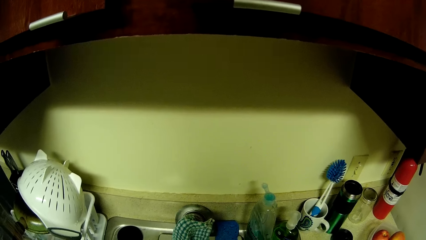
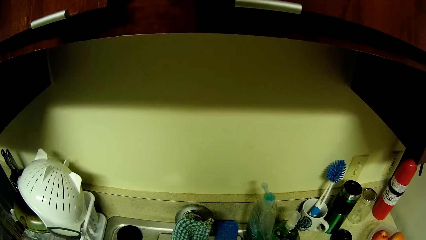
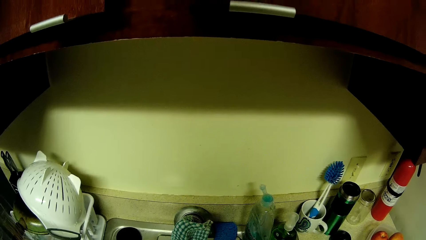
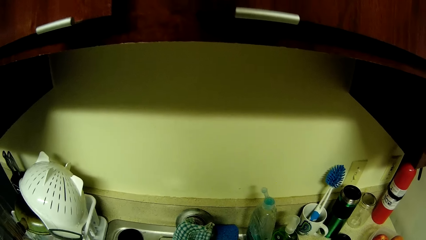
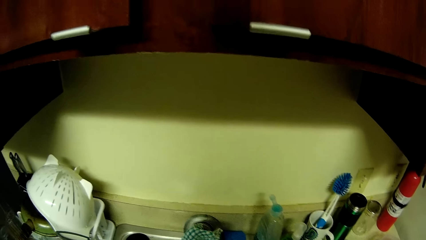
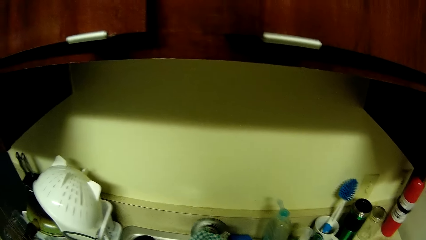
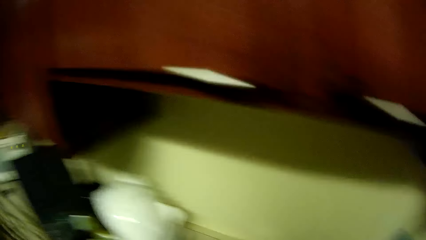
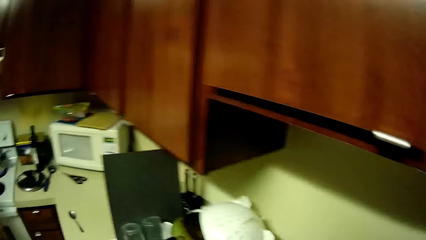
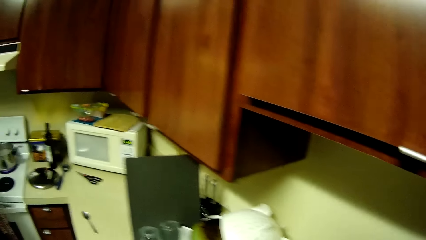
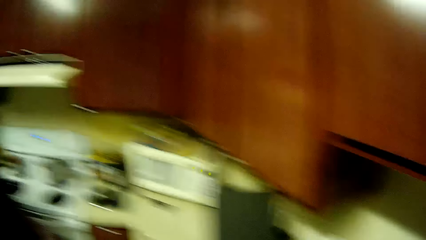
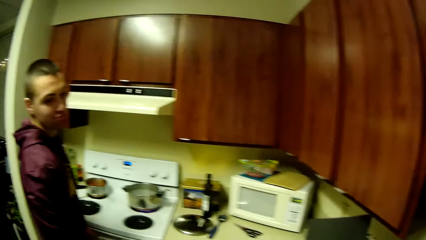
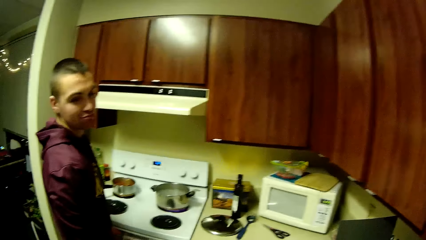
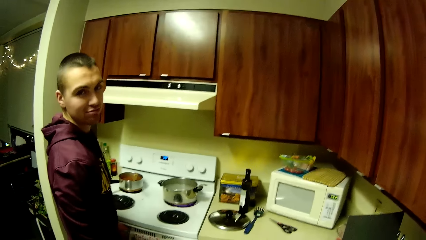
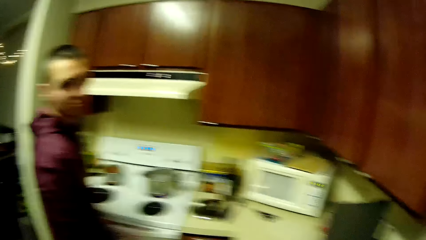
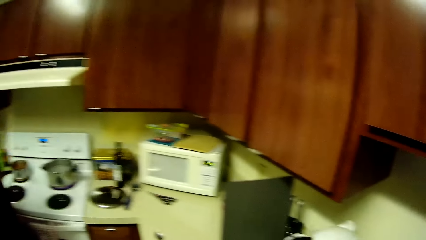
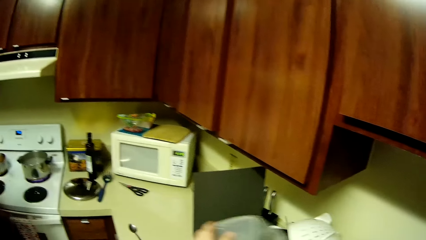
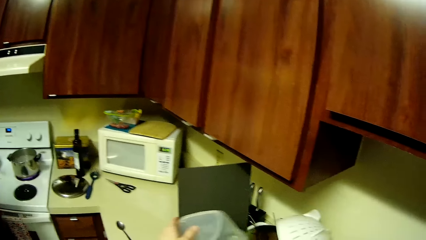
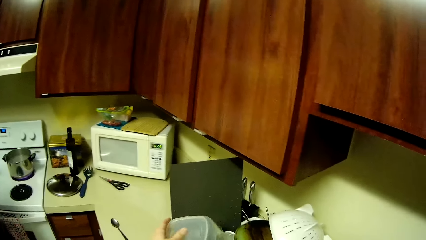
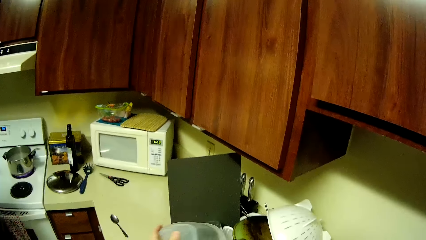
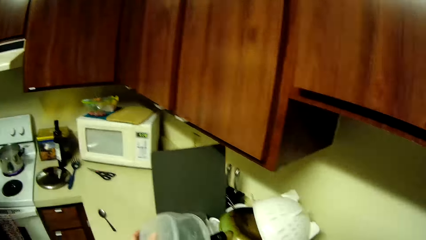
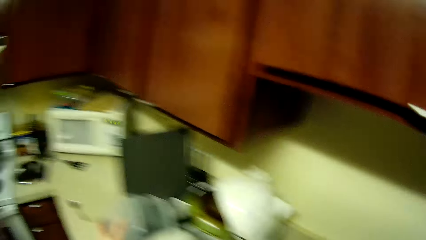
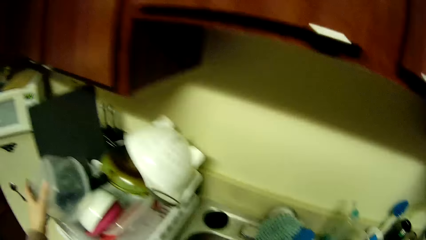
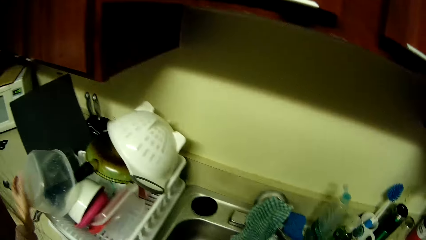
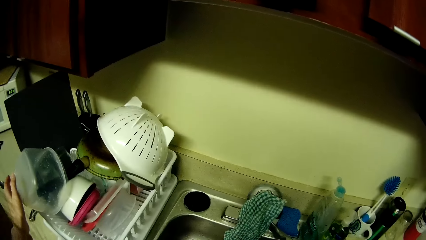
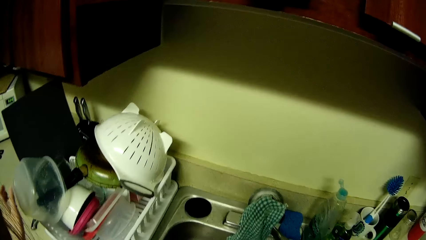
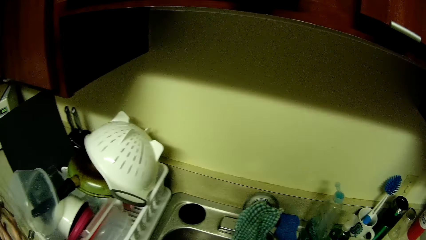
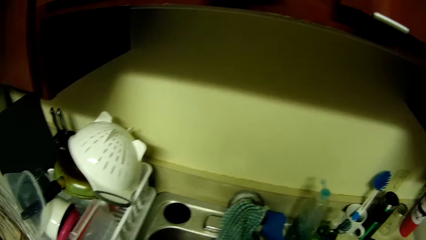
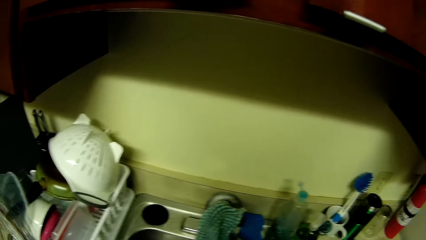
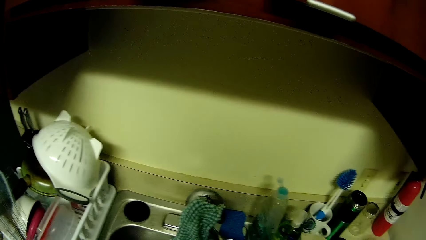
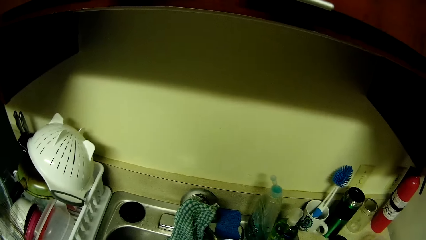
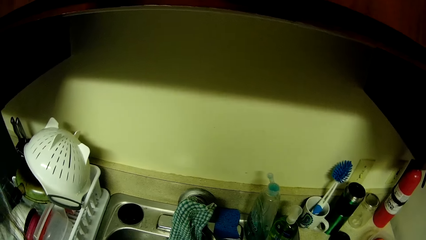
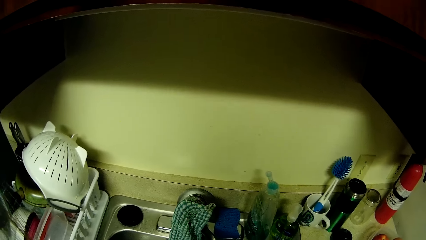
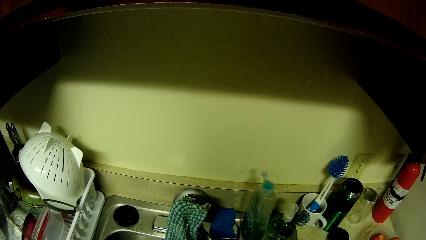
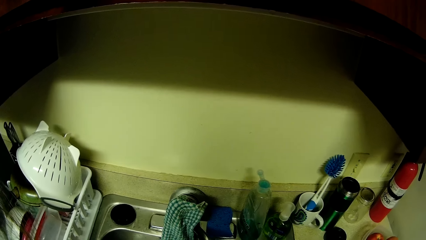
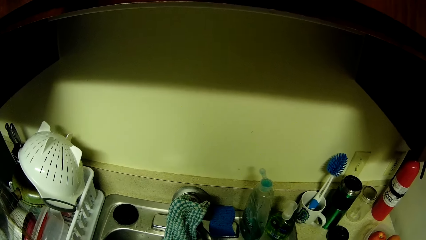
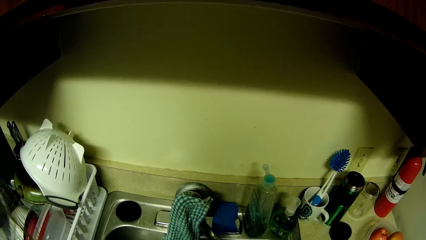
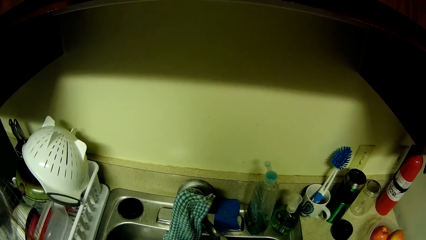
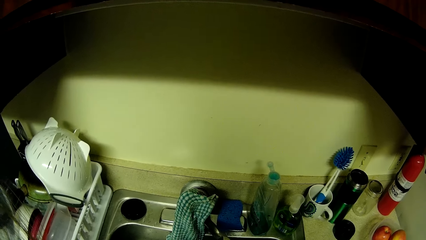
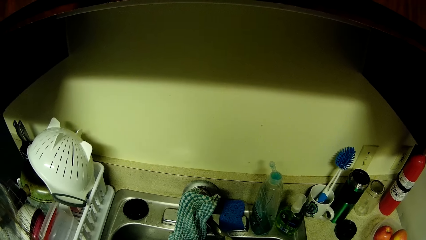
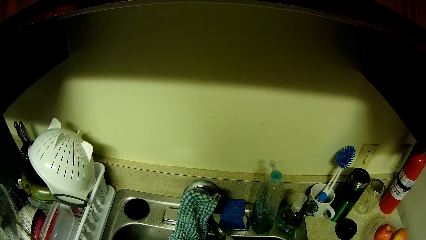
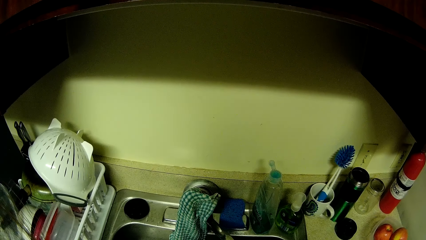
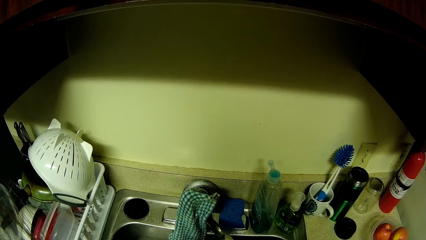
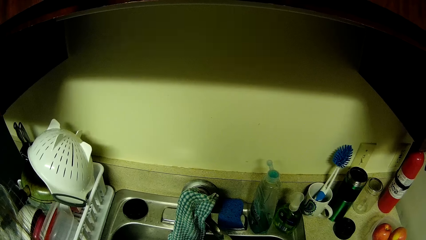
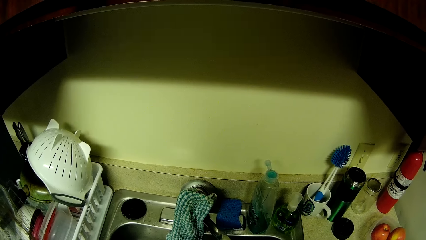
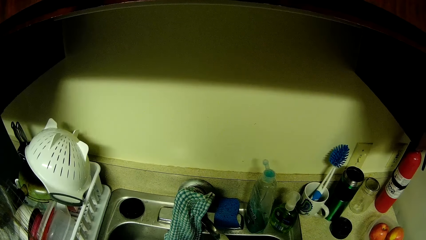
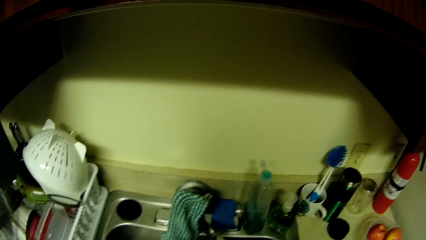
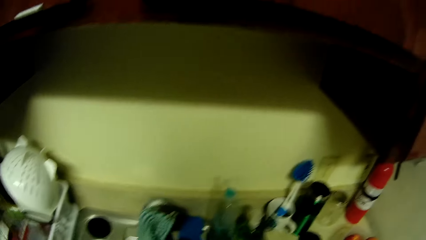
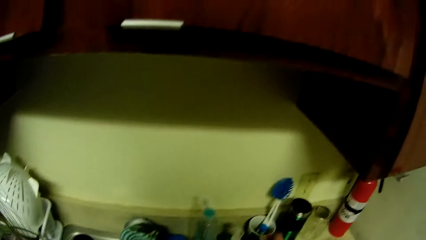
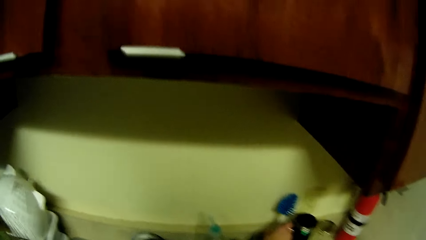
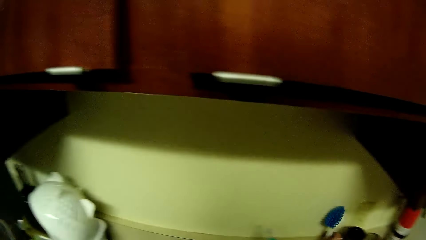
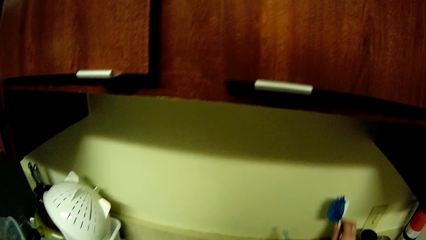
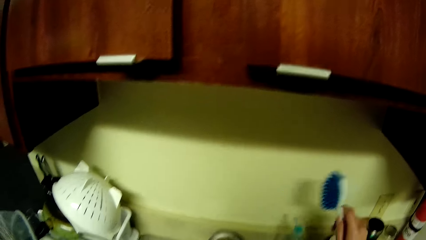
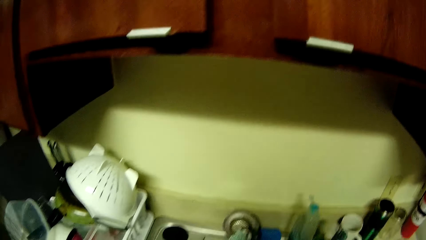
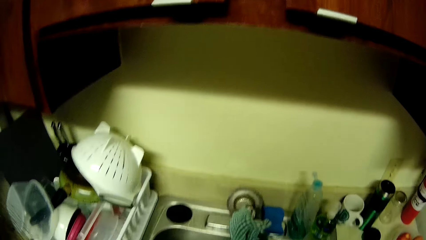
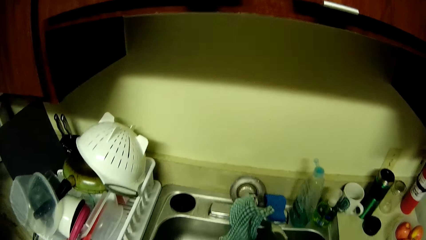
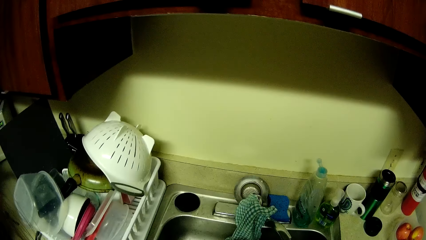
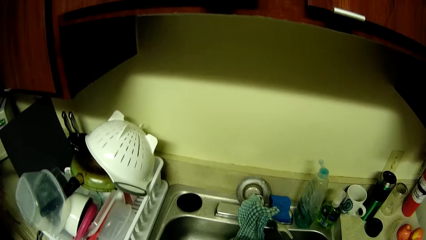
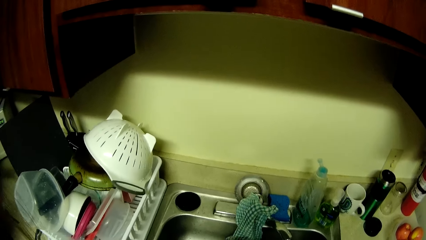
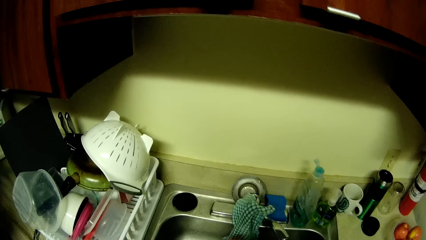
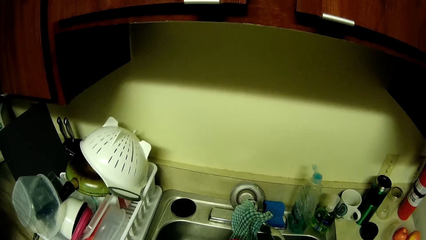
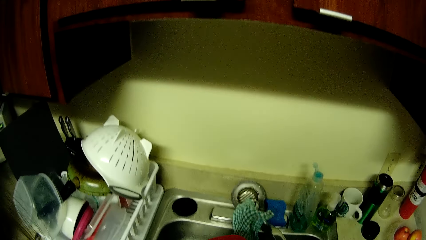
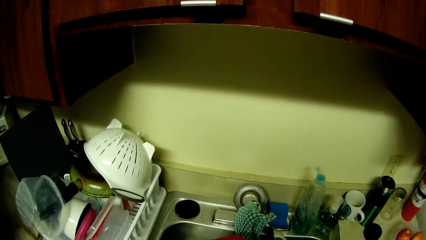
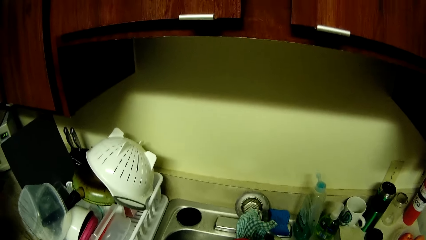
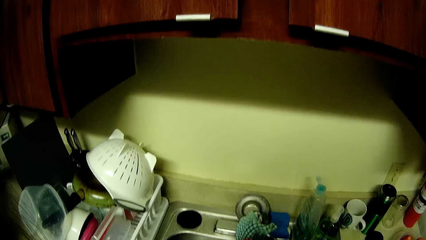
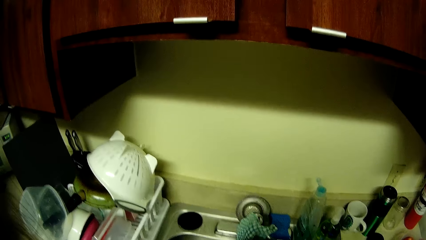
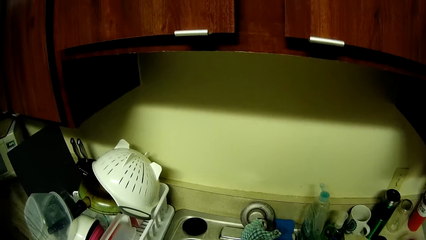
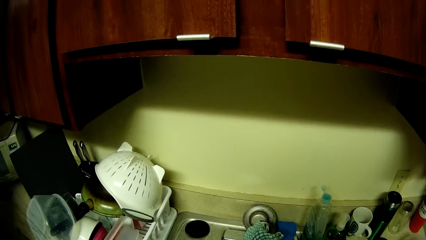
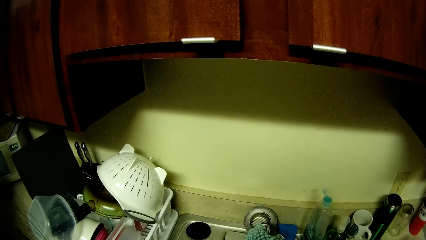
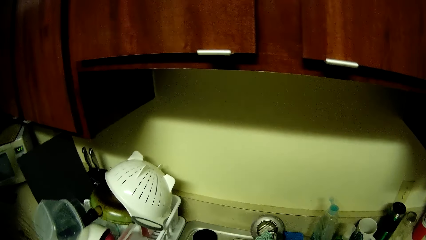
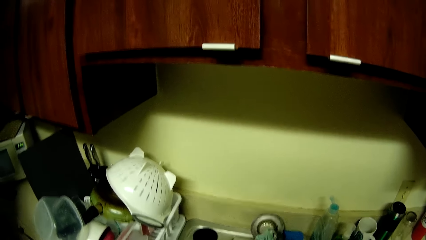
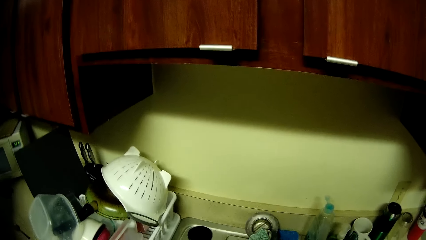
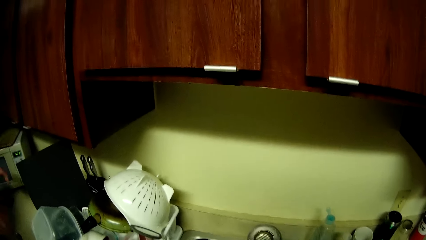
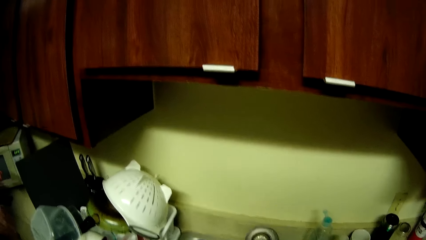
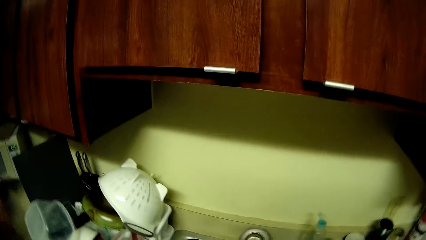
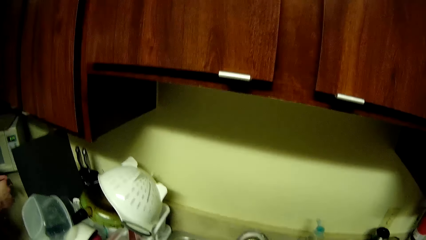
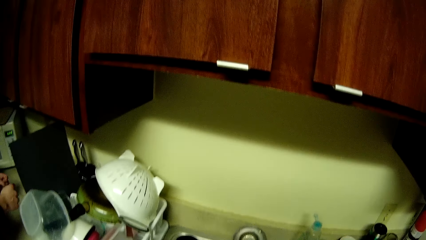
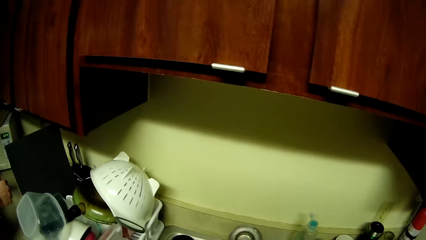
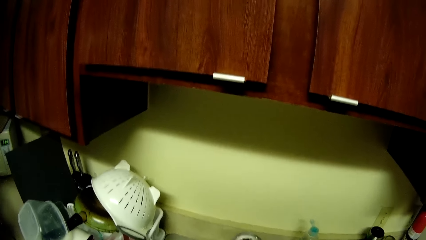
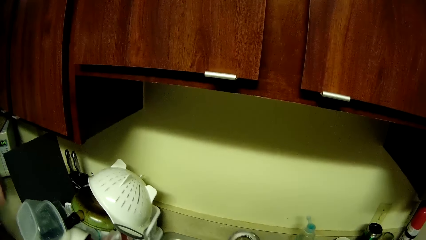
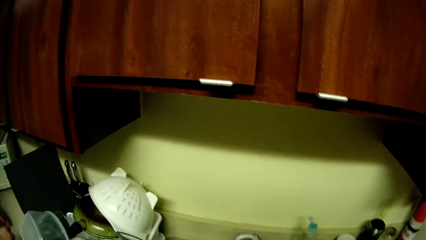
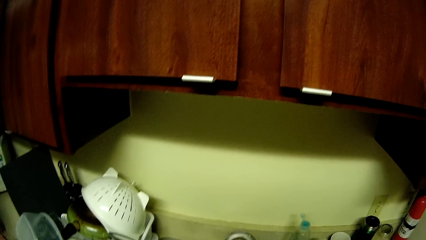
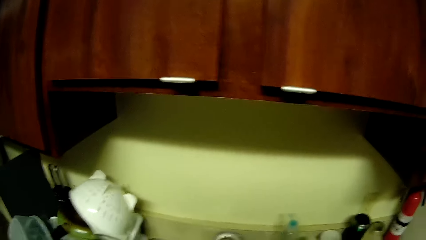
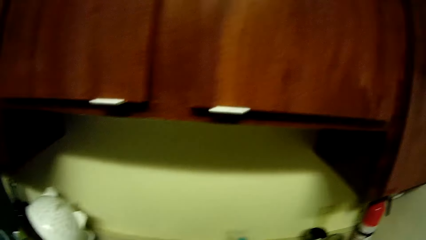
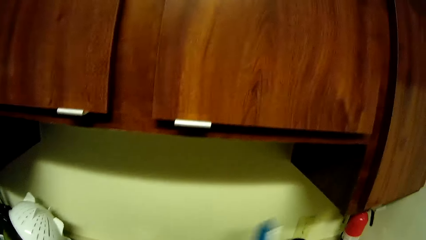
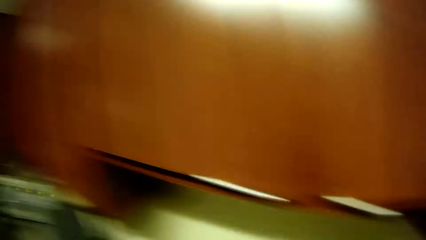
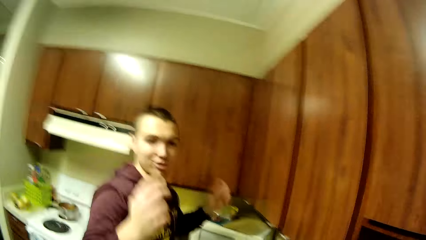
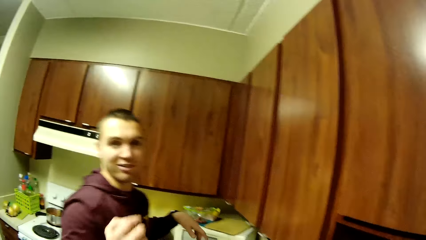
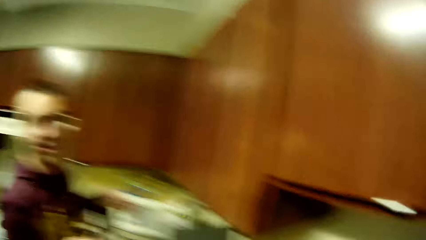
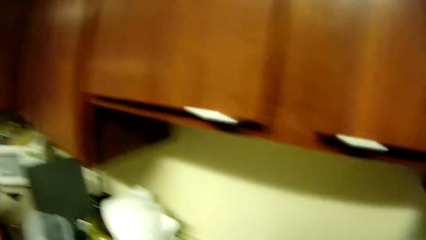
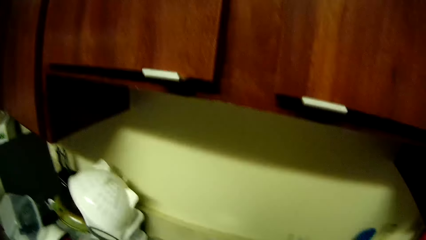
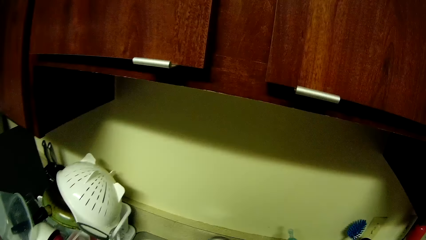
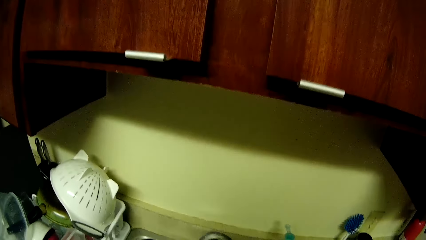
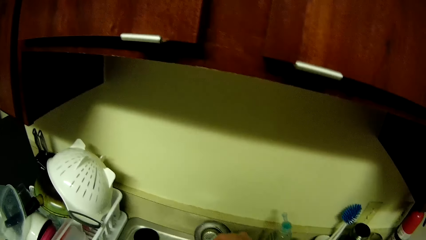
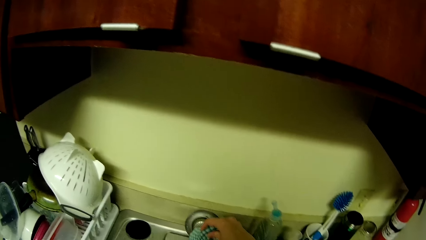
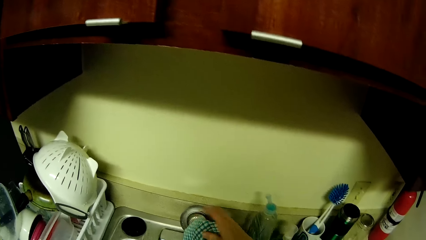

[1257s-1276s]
The camera wearer looks at a man. She places the bowl in the plate rack with her left hand. She washes the utensils. She picks up the flask brush from the mug with her right hand. She washes the bowl with the flask brush. She drops the flask brush in the mug with her right hand. The man talks to the camera wearer.
